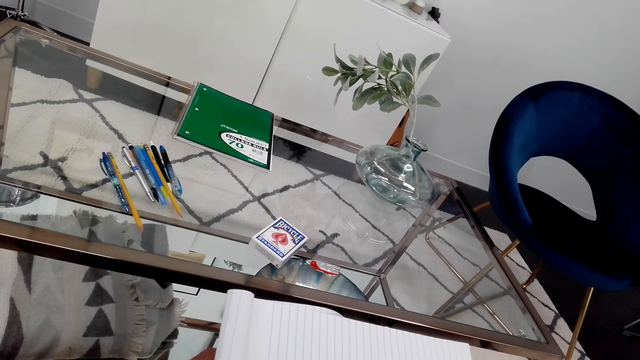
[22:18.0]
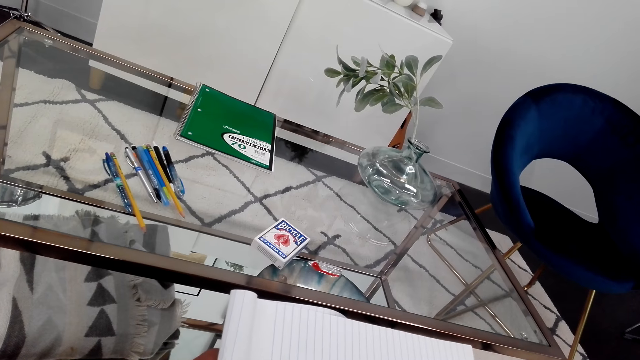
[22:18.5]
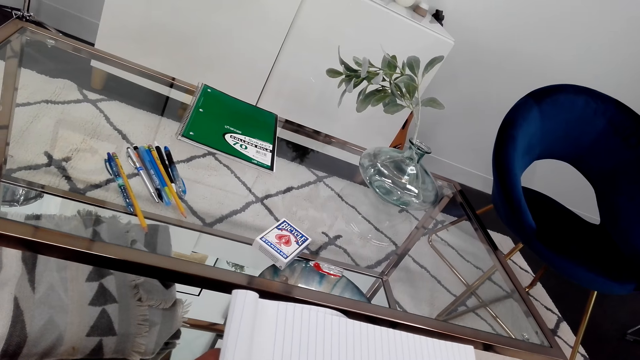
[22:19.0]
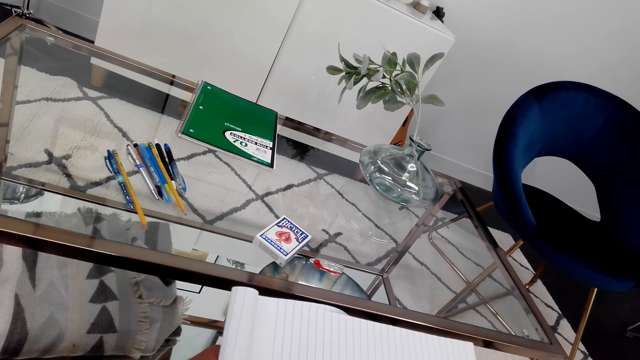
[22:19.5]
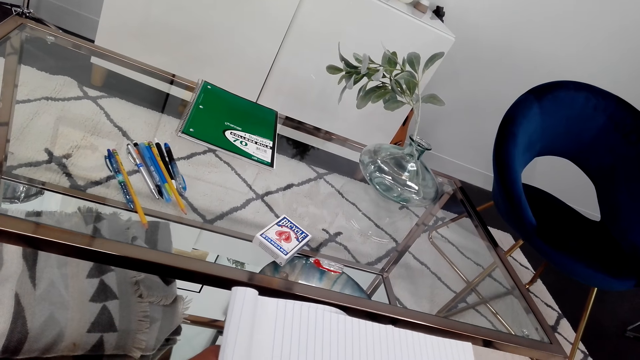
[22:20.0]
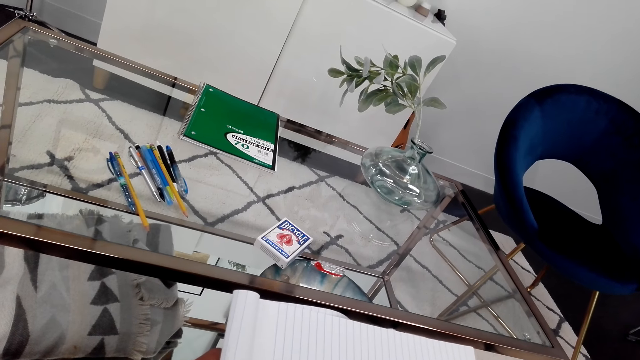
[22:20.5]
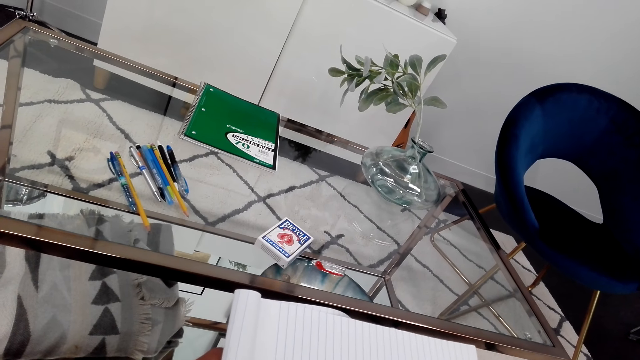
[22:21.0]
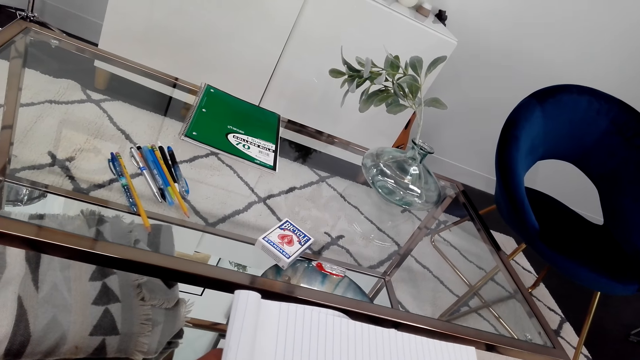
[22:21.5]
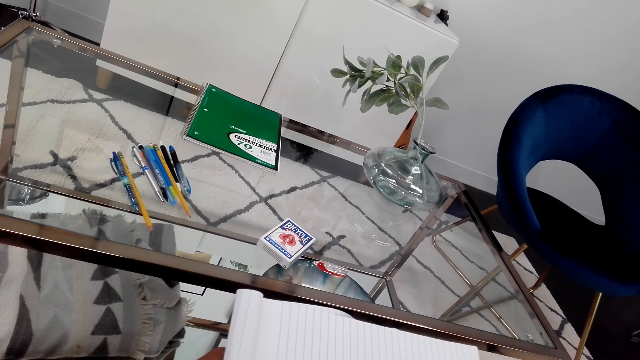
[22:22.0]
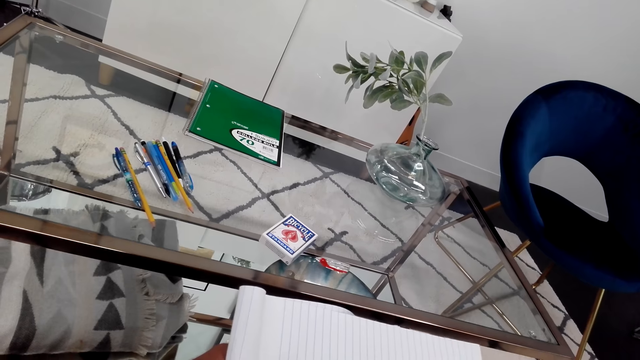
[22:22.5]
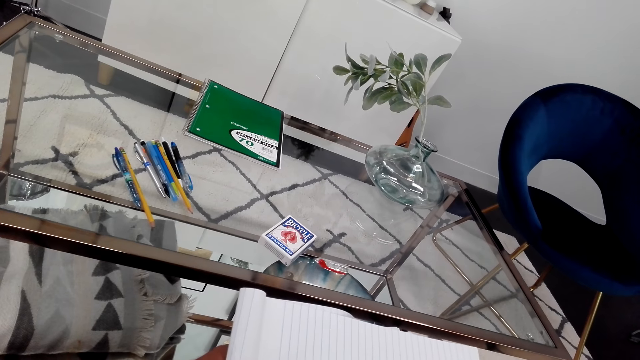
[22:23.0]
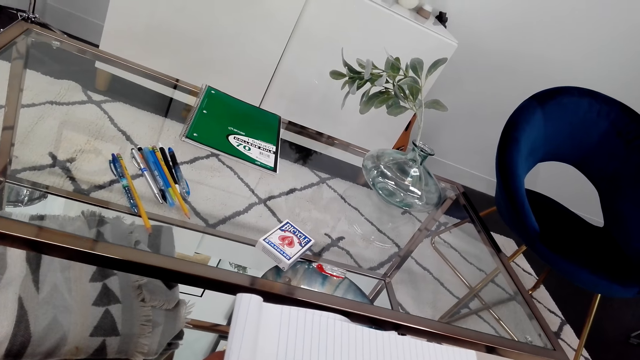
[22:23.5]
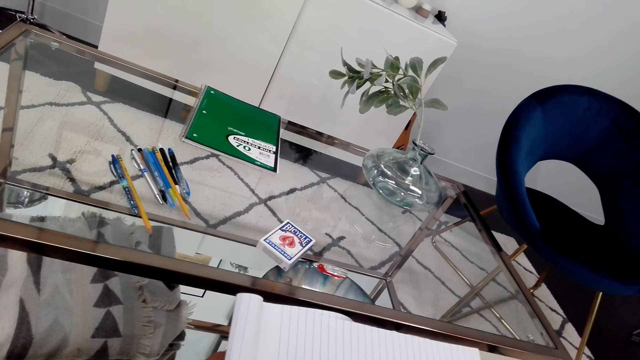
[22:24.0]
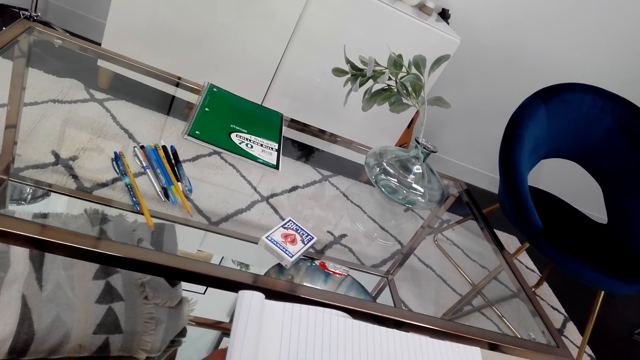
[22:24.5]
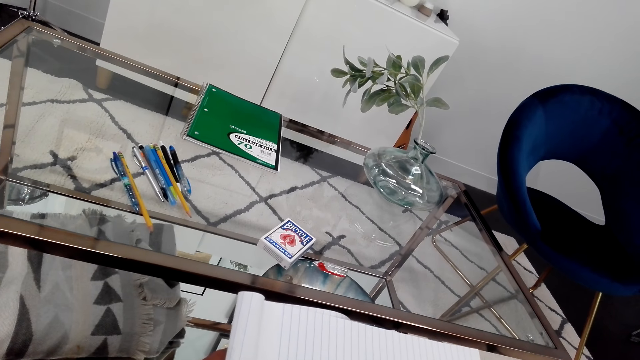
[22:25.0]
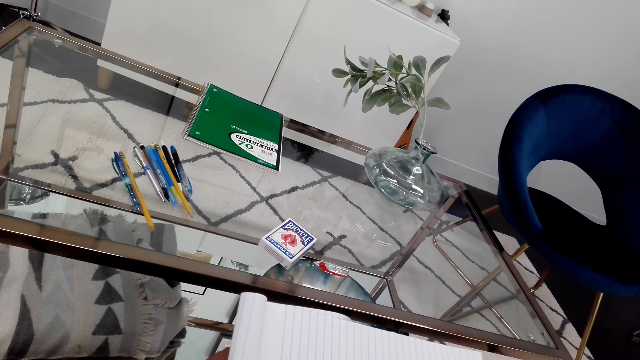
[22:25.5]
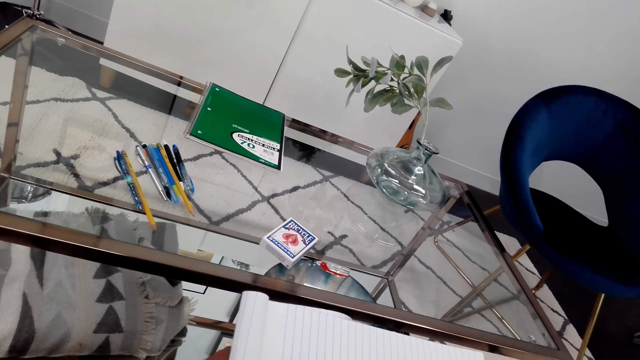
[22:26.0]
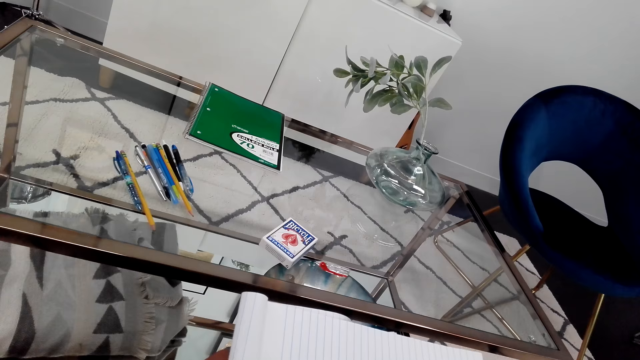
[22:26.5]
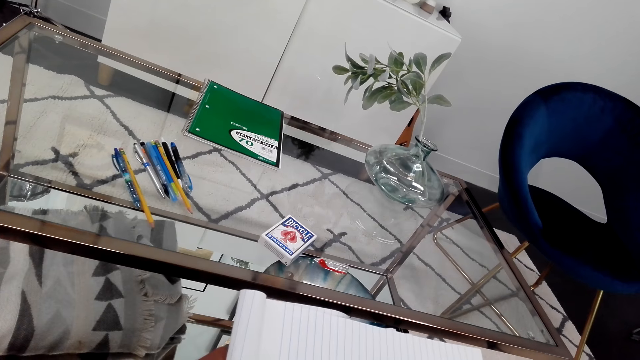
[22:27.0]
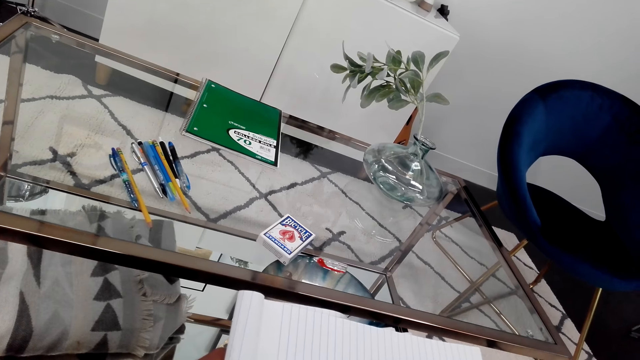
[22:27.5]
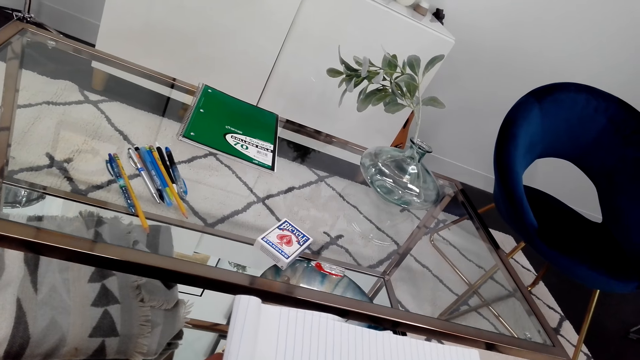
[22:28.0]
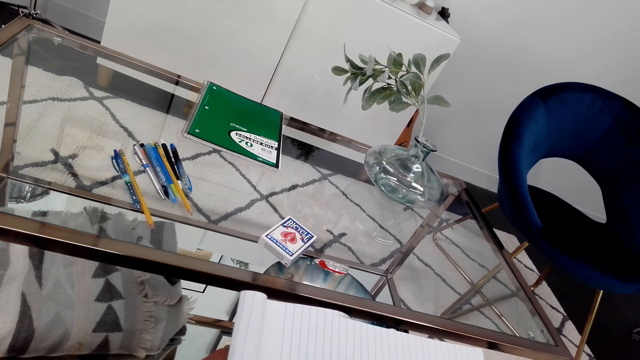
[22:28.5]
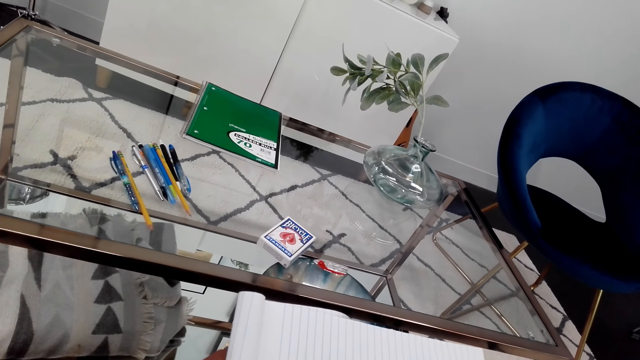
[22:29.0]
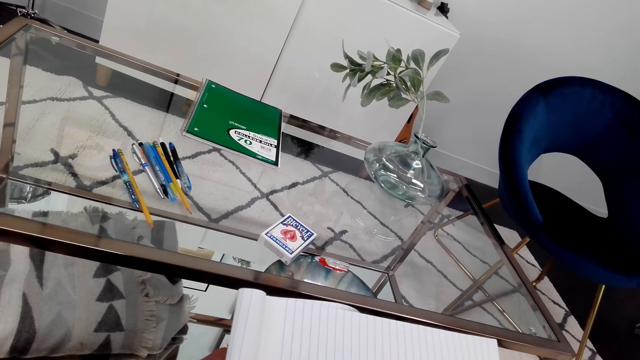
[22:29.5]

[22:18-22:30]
The camera wearer draws on the book.

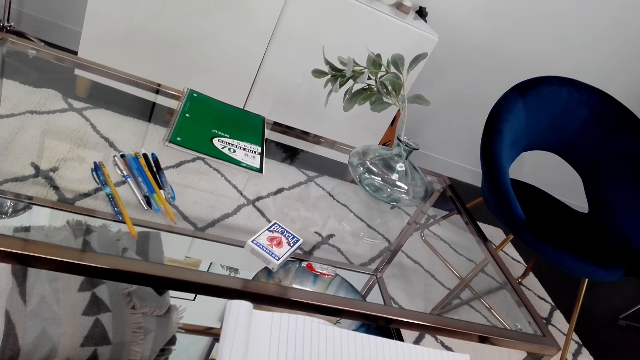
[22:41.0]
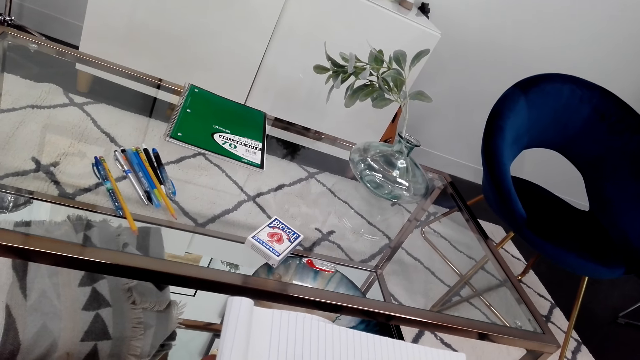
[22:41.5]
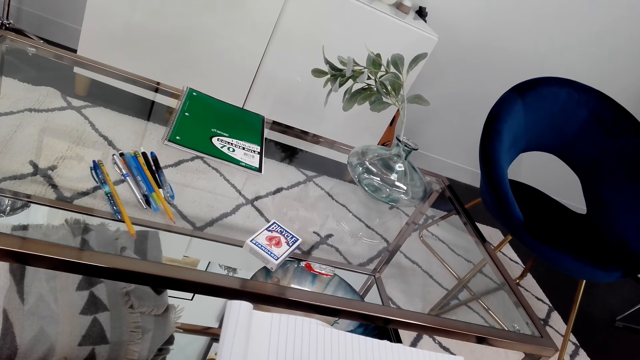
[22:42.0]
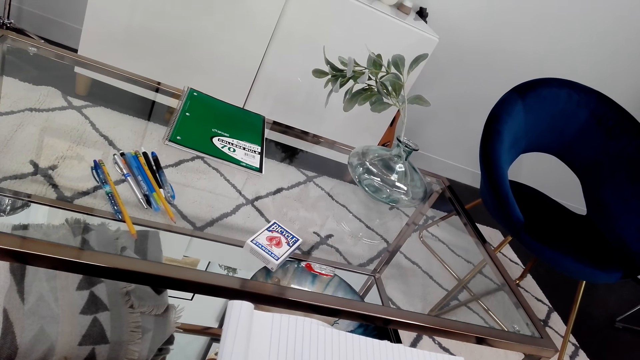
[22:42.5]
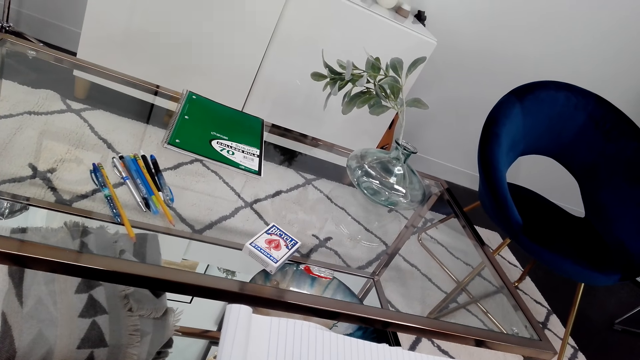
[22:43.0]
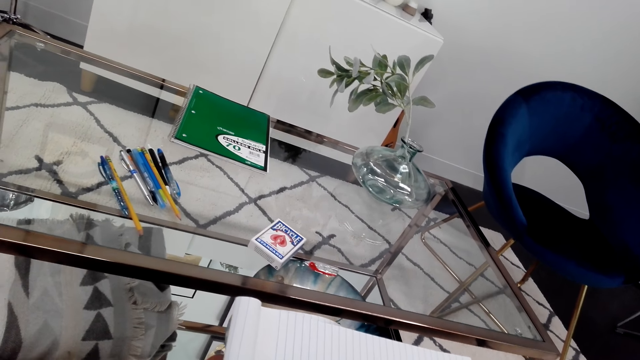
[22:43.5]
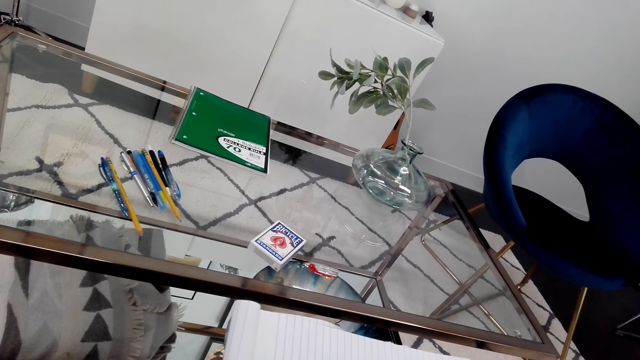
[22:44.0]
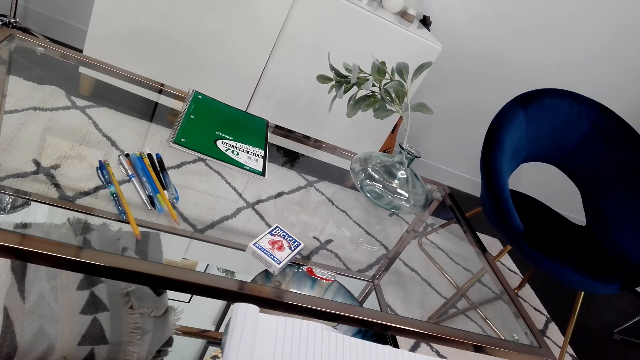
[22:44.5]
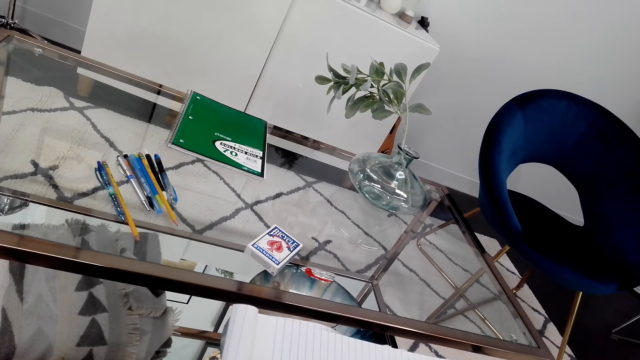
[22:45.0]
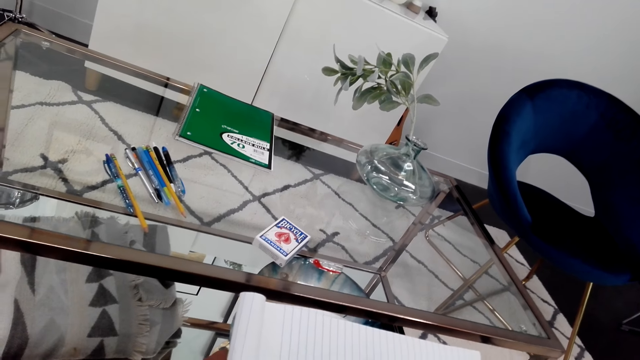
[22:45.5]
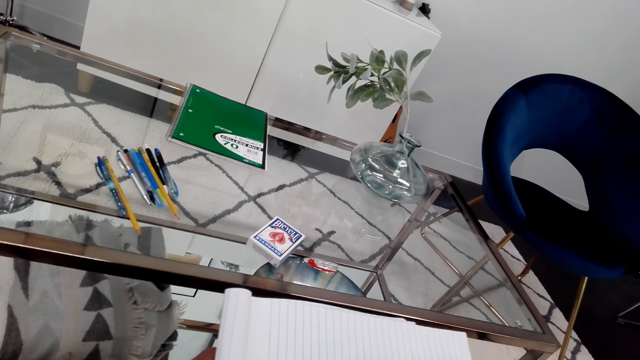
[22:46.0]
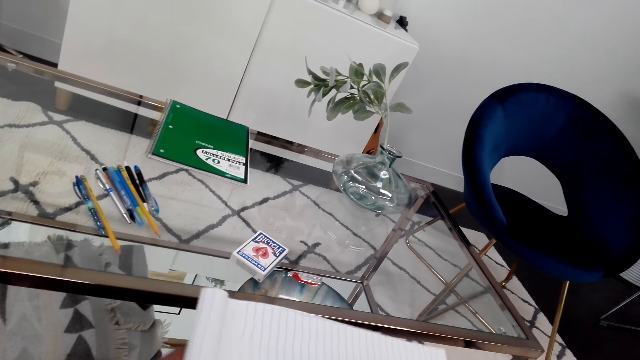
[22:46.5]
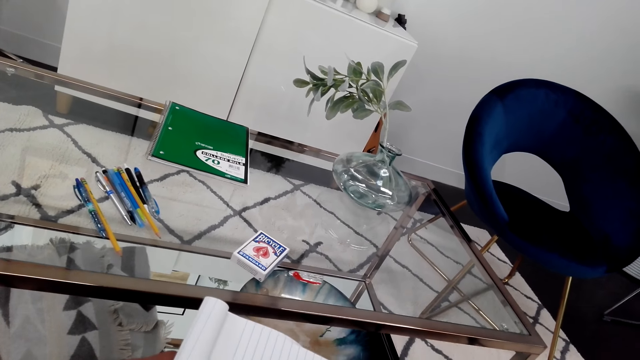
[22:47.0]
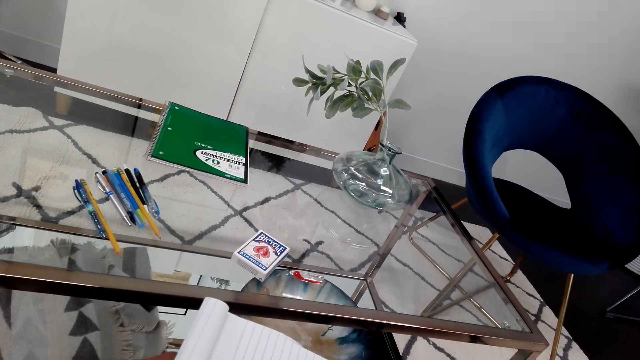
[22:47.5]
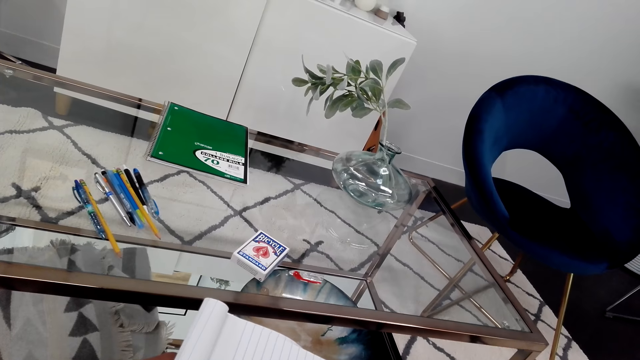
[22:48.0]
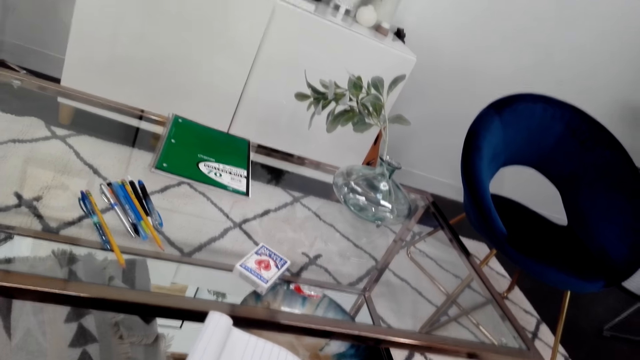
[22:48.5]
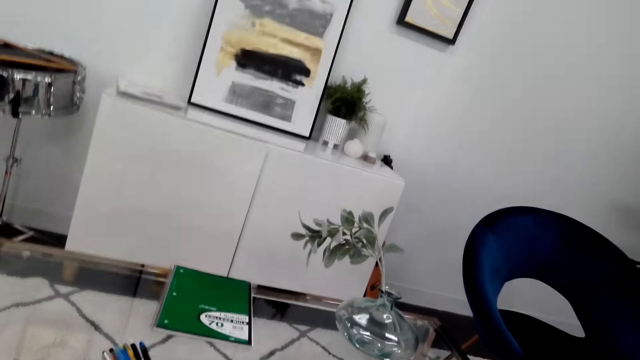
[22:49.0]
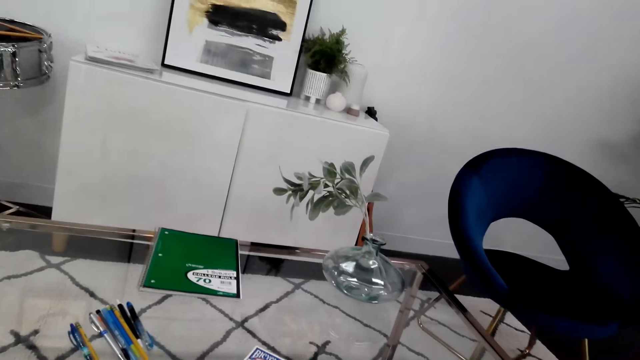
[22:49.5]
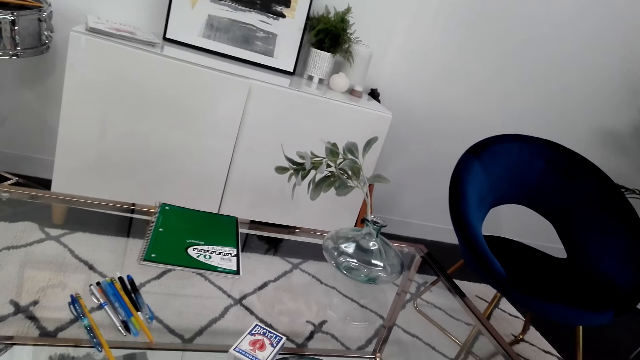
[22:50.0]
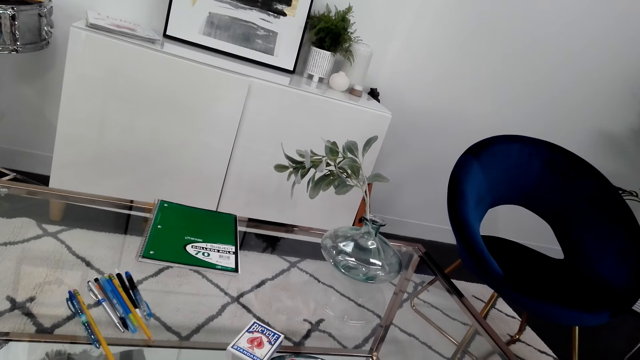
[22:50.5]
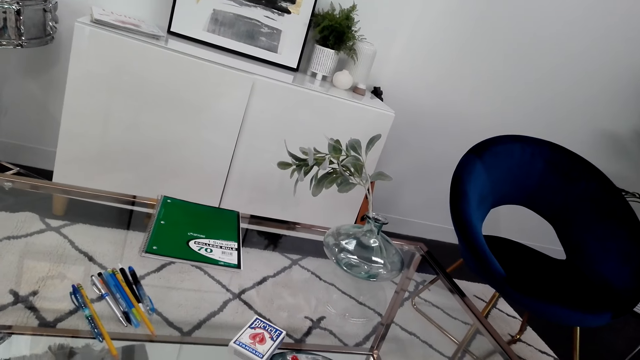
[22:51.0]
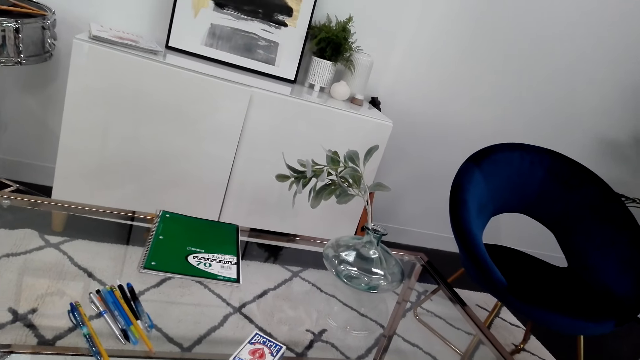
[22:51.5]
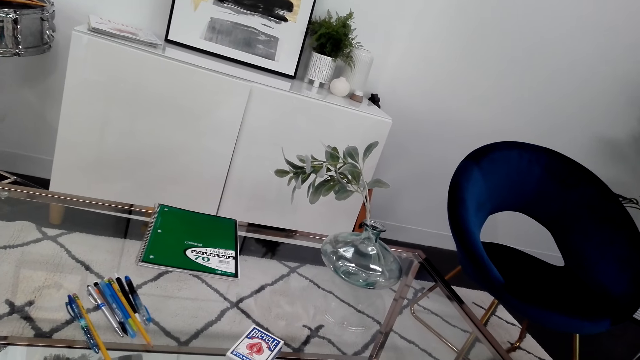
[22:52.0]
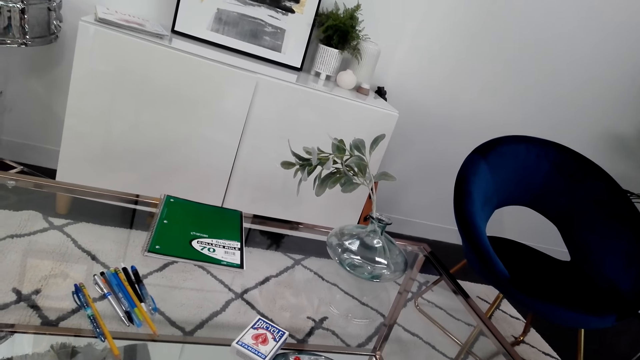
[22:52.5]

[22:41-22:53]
The camera wearer draws on the book. They look around.
